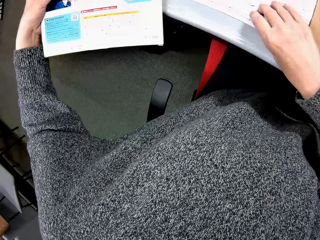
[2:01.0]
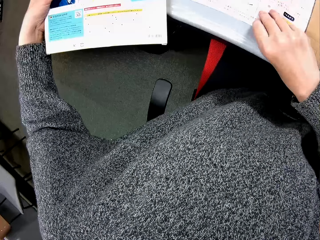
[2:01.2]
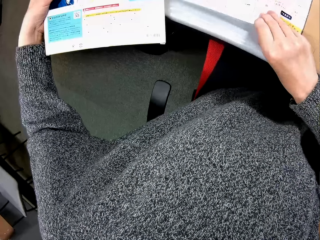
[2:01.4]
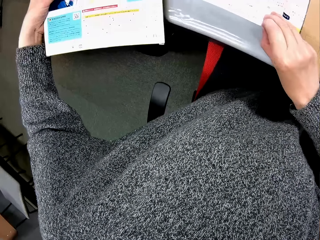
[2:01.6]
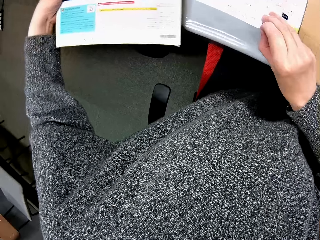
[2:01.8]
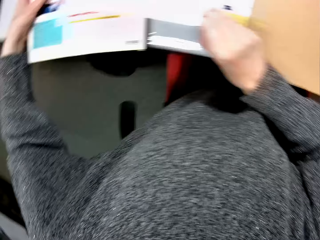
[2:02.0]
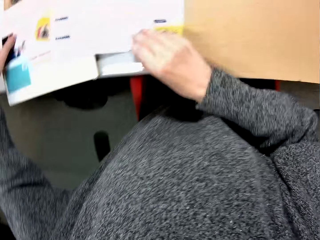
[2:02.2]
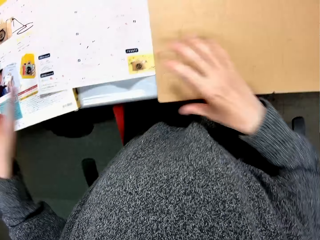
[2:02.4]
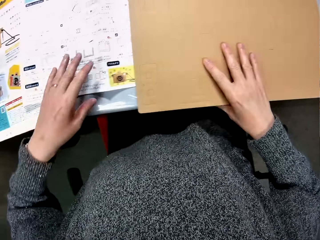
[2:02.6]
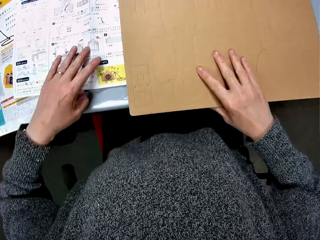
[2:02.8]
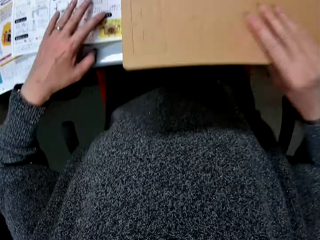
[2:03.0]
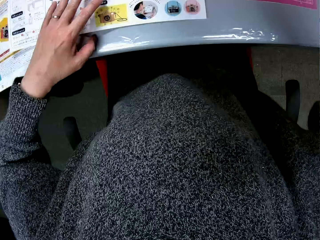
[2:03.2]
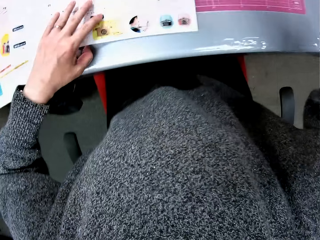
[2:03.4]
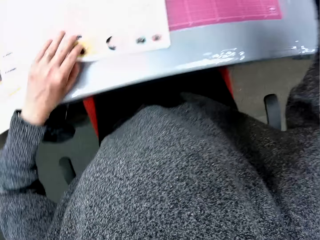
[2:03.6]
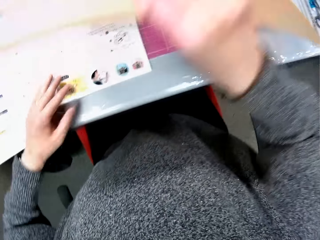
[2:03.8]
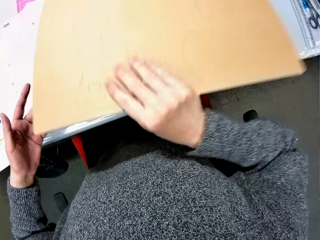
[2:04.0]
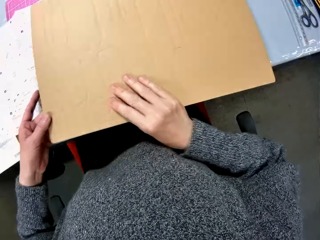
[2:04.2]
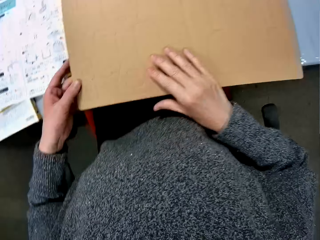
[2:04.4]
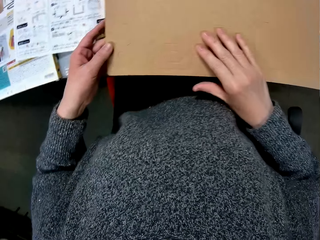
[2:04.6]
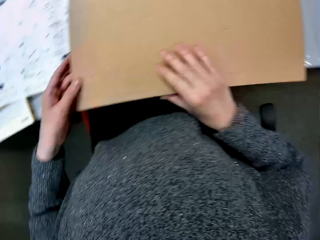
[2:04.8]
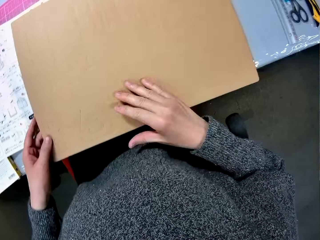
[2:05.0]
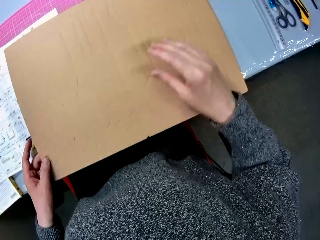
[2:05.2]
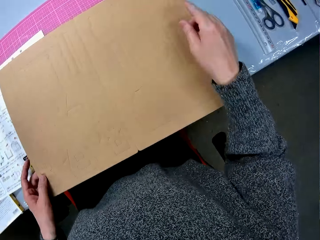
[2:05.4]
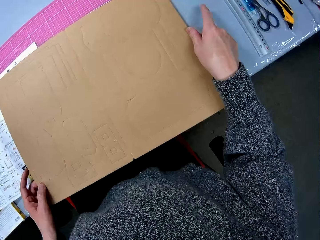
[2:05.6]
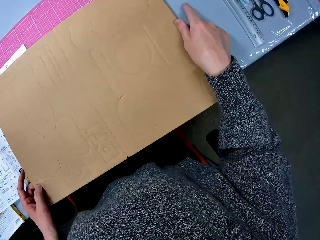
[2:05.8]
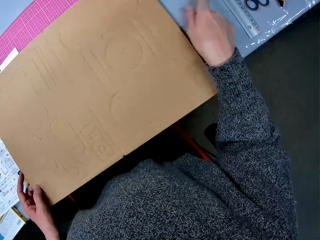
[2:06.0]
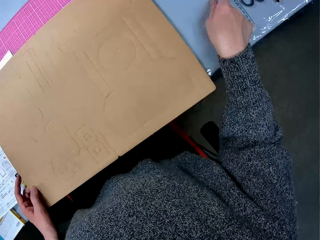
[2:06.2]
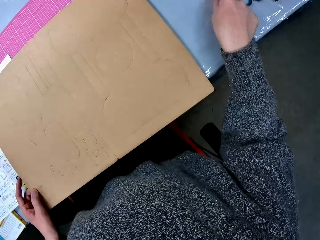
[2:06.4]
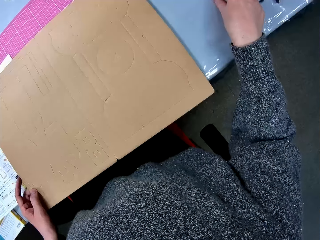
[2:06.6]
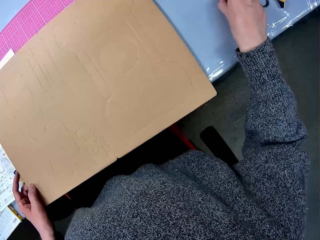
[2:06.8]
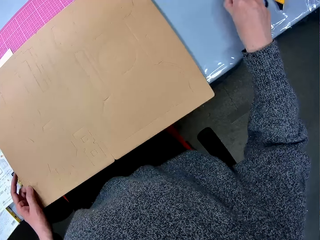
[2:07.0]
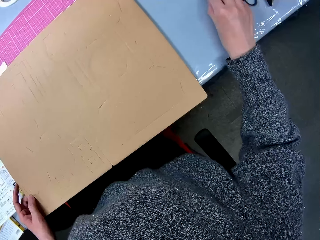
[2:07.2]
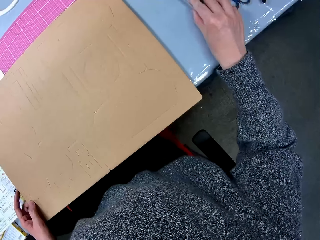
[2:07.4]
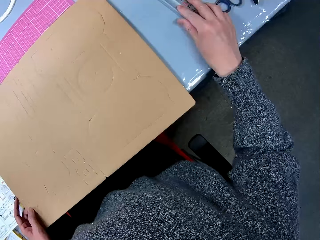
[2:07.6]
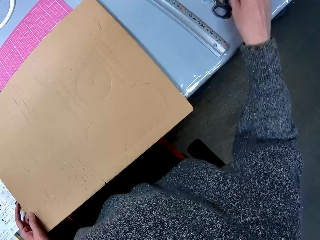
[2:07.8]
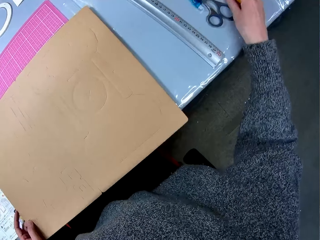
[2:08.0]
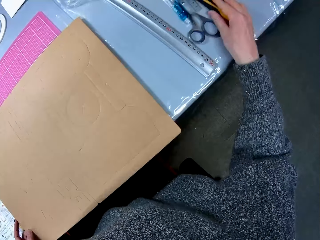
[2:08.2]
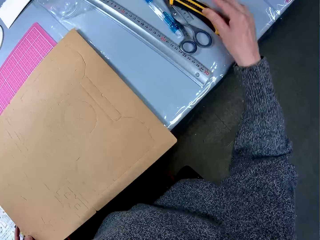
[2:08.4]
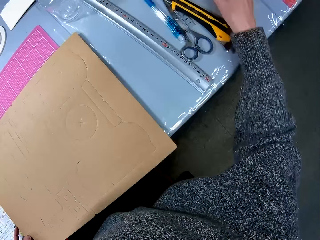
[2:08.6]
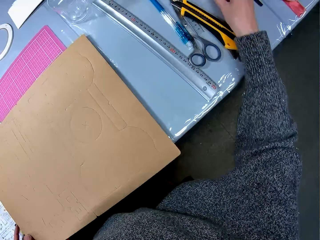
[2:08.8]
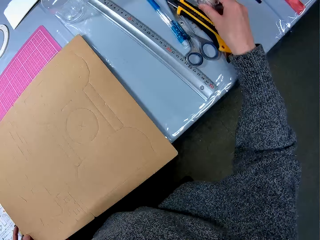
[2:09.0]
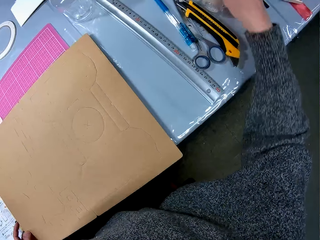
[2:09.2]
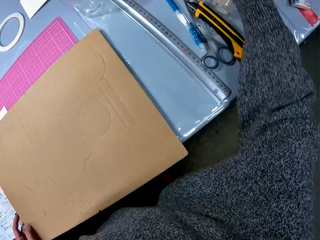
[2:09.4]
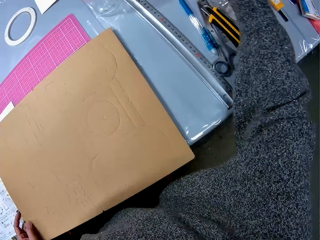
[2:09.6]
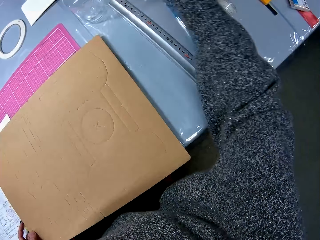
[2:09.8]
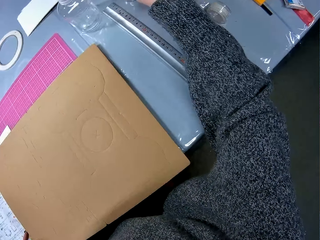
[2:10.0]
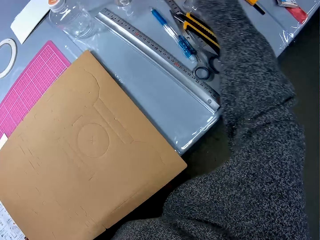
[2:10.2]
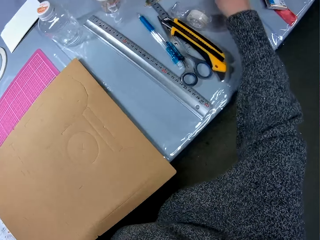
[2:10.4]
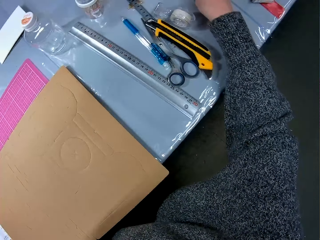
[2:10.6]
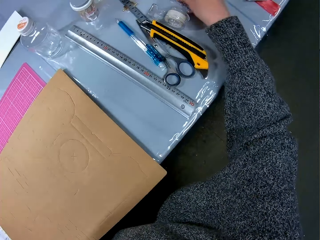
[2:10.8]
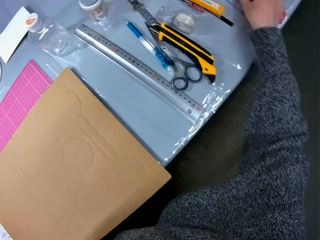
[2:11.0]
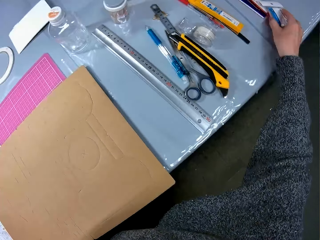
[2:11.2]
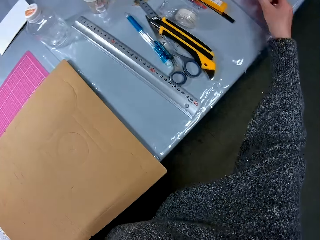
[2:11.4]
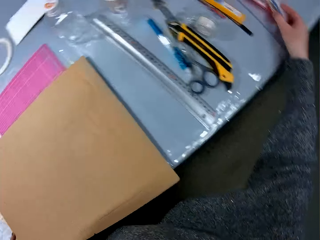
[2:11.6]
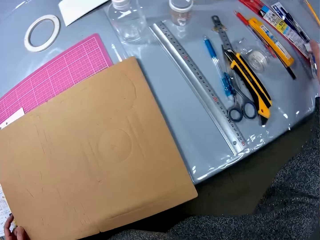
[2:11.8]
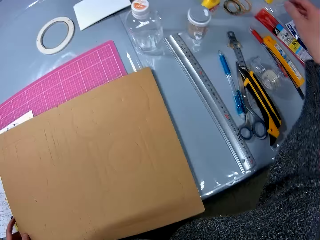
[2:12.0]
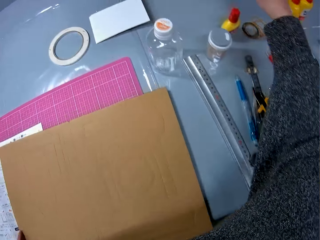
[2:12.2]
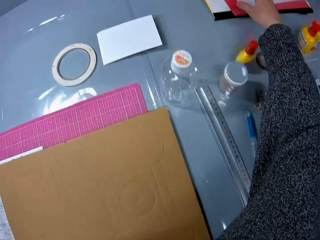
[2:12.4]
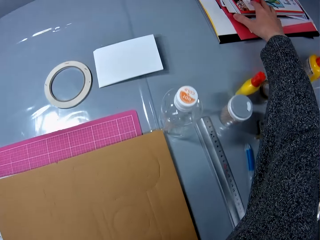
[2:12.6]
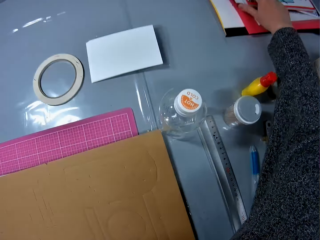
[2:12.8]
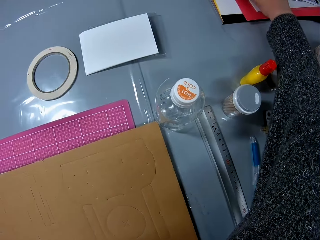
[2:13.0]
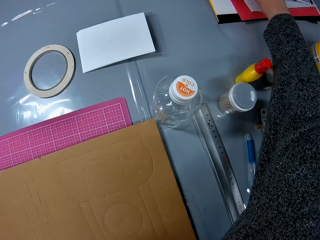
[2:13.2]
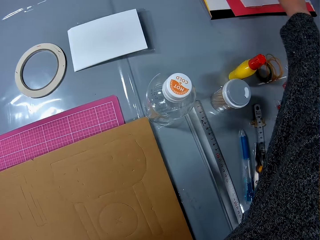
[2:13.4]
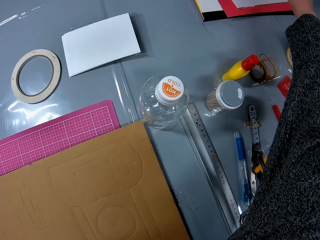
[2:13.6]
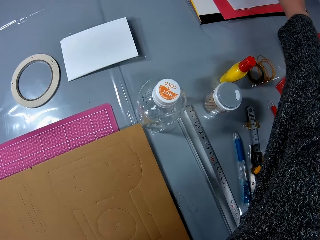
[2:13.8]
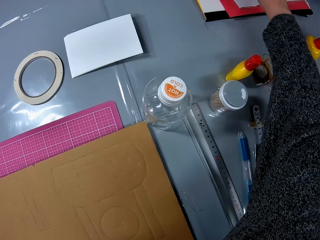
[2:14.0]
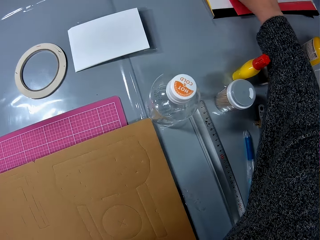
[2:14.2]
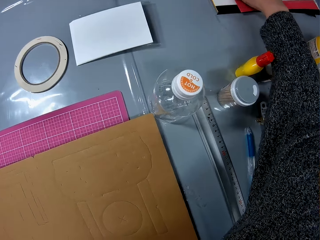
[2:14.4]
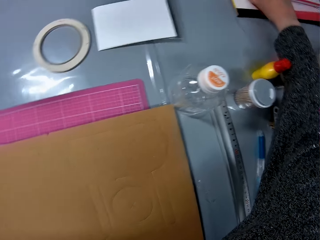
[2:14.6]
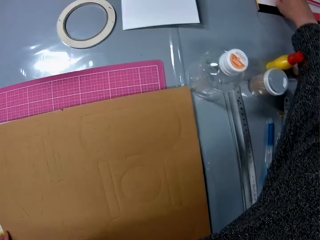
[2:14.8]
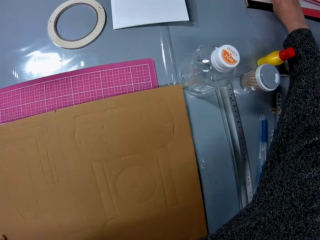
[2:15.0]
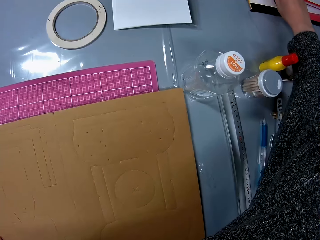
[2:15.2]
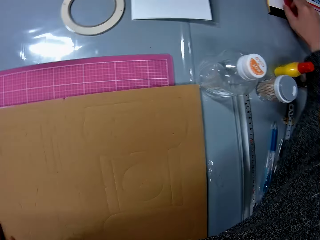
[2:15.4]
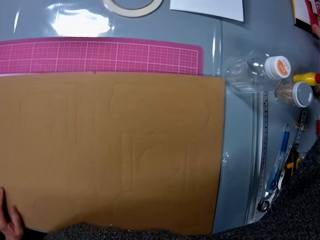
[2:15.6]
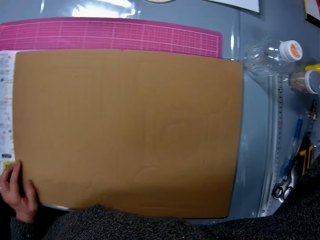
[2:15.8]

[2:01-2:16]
The camera wearer lifts the manual. They put the puzzle box under the manual. They lift the puzzle piece or cardboard. They put the cardboard on the table. They move the ruler. They move the paper cutter. They shift the stationeries. They move the sellotape. They move things on the table. They move the books.

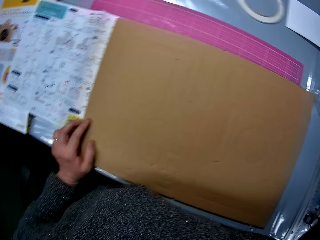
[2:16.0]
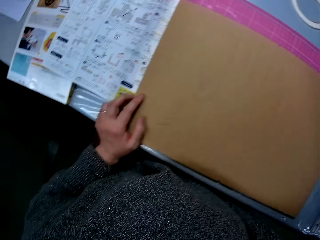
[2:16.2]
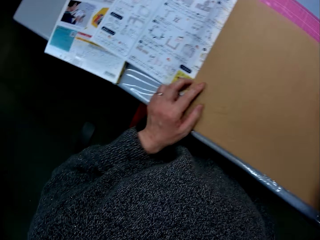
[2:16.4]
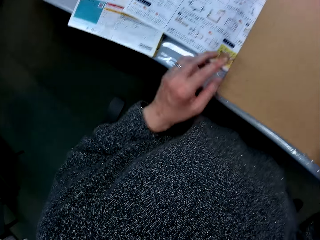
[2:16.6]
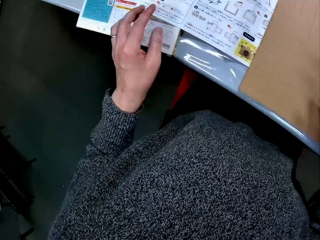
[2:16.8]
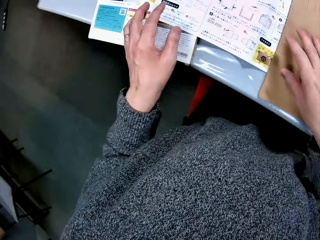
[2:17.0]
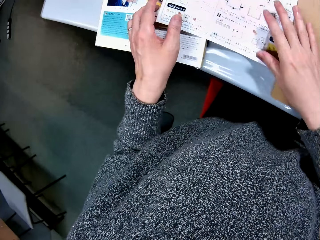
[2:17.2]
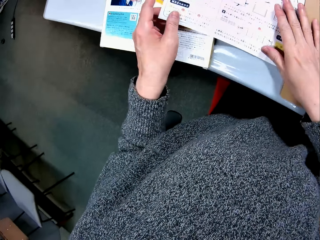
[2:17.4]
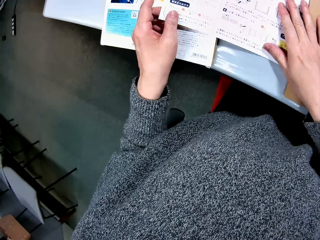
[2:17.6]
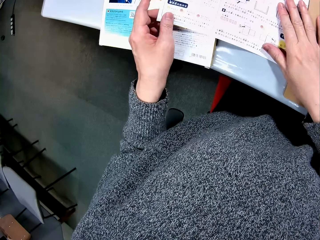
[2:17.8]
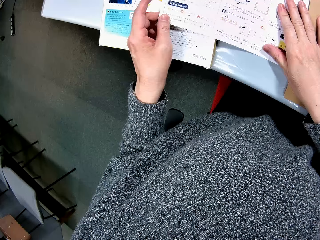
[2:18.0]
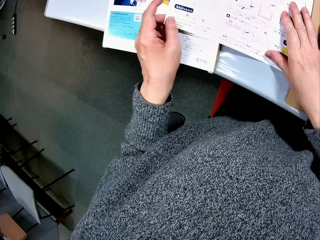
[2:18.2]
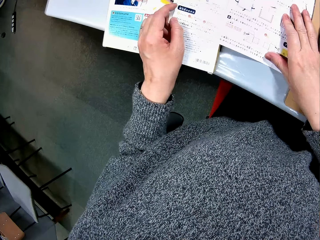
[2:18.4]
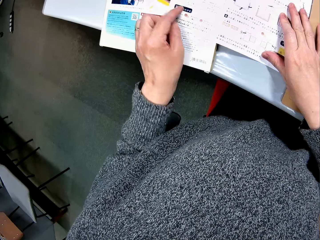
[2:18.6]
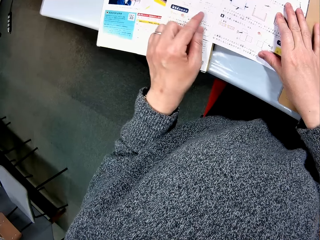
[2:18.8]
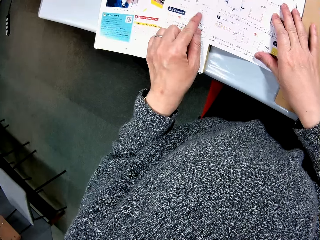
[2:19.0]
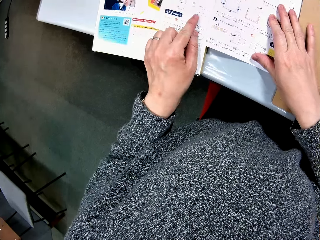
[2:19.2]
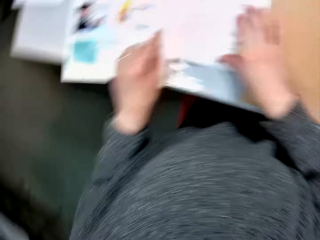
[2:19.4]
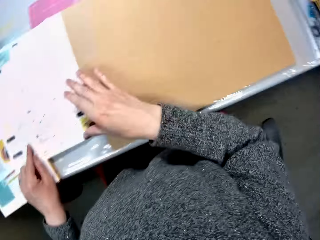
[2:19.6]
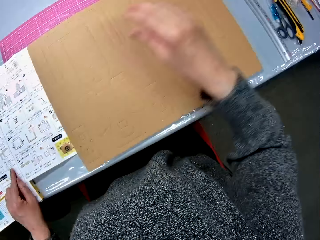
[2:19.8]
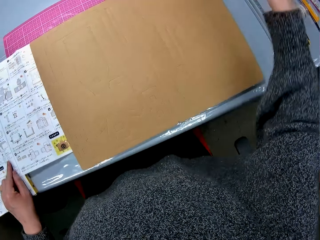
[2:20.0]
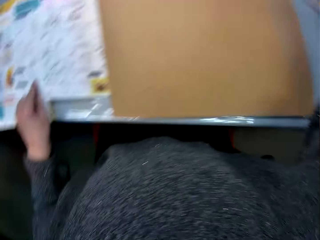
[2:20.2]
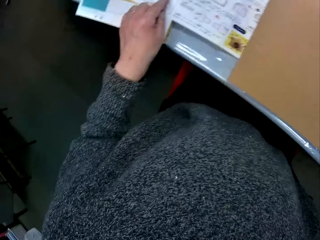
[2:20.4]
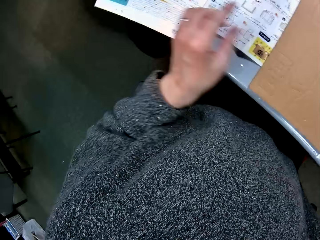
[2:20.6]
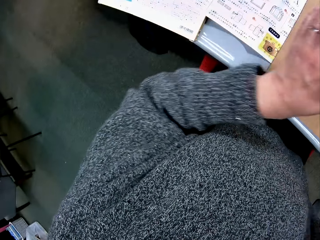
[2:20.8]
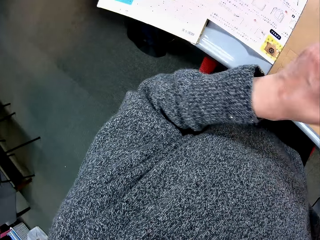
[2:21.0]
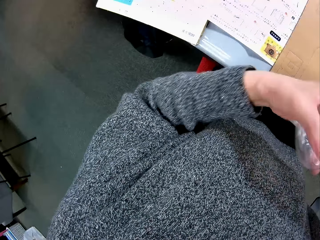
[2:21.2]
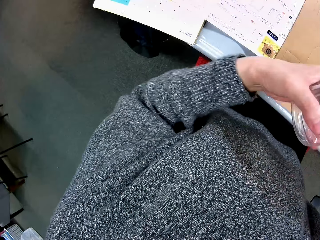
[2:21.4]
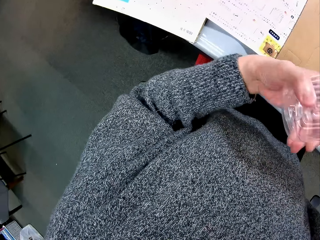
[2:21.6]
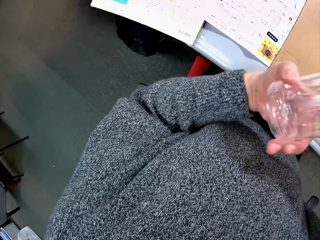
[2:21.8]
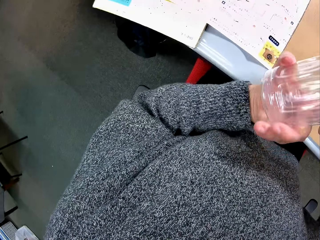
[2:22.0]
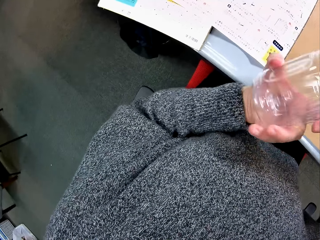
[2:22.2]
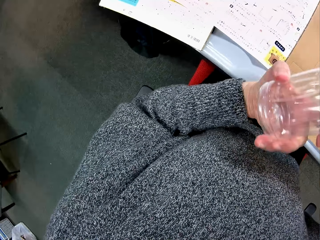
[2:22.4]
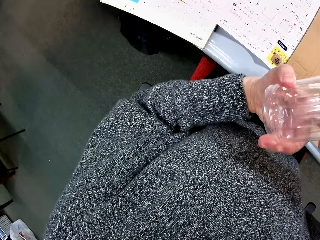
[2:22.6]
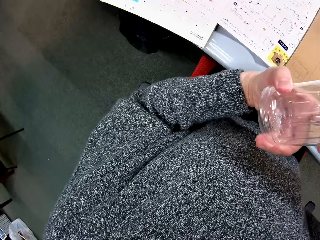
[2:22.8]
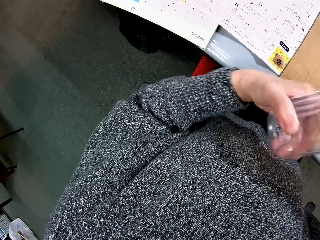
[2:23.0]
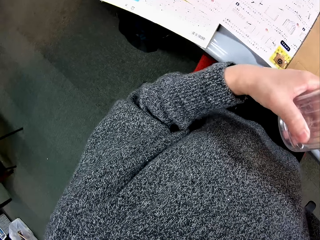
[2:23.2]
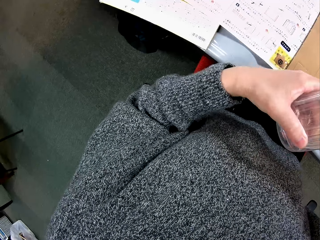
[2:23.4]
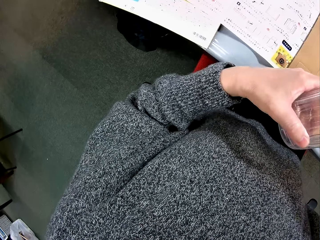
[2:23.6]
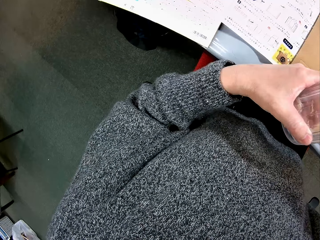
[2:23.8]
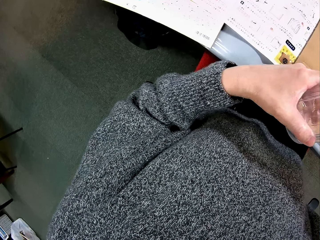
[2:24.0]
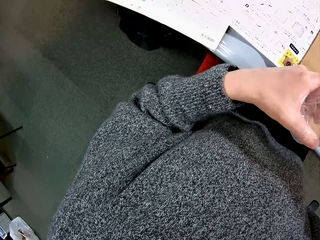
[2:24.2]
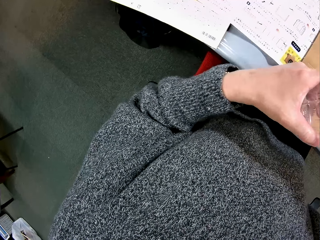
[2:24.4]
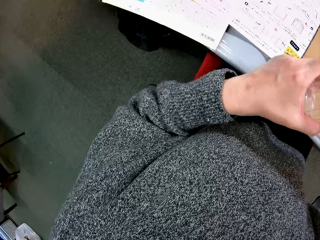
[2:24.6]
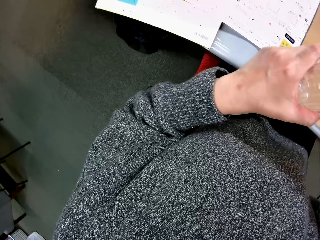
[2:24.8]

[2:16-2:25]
The camera wearer touches the manual with both hands. They study the drawings on the paper. They point to the manual. They pick up a plastic bottle. They open the plastic bottle. They hold the glass.
